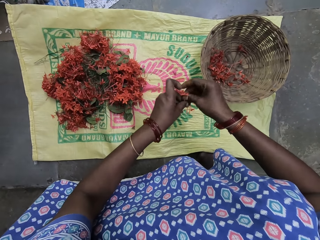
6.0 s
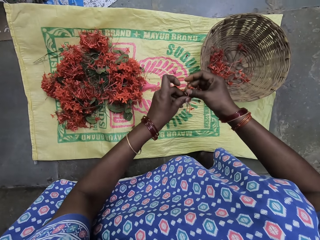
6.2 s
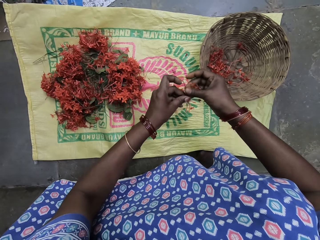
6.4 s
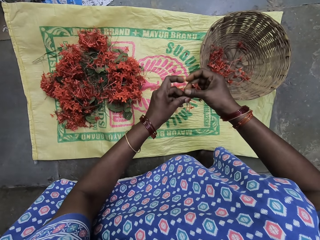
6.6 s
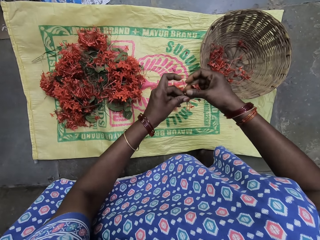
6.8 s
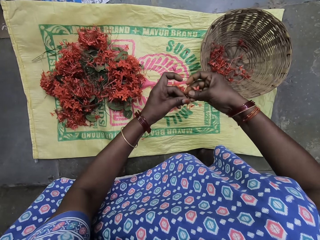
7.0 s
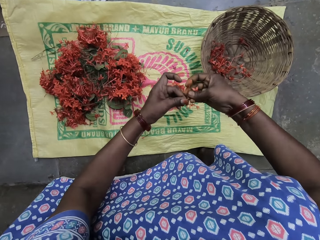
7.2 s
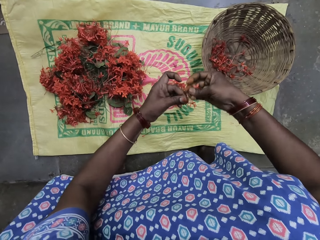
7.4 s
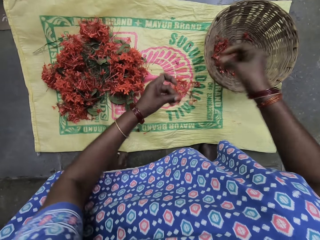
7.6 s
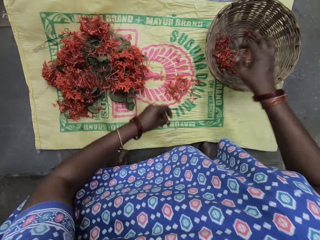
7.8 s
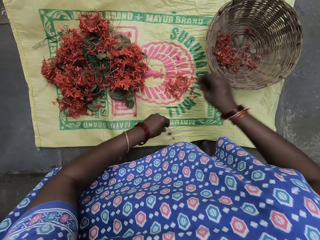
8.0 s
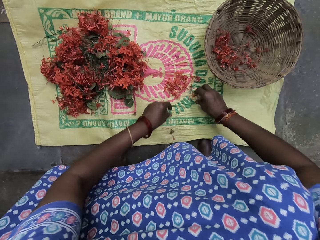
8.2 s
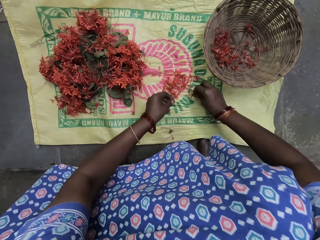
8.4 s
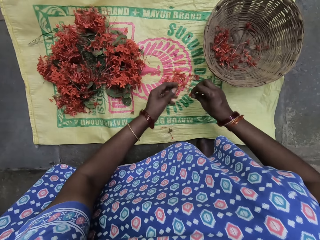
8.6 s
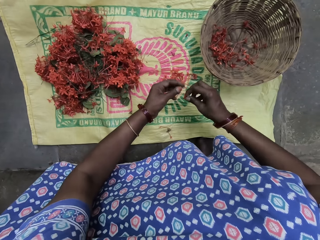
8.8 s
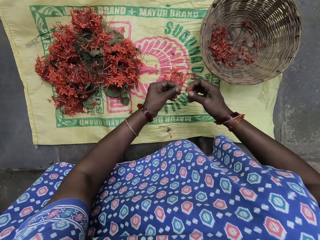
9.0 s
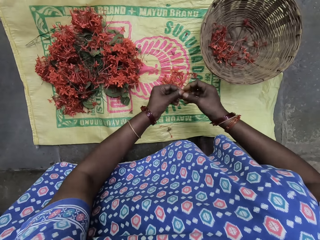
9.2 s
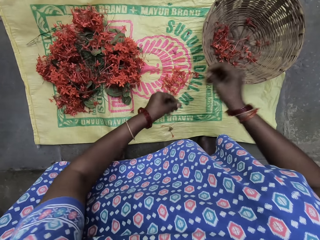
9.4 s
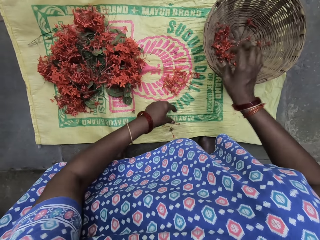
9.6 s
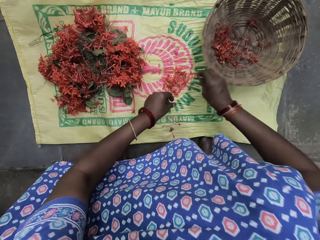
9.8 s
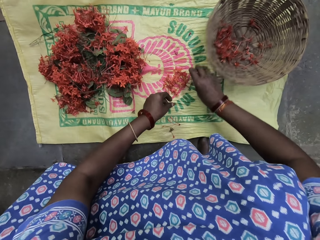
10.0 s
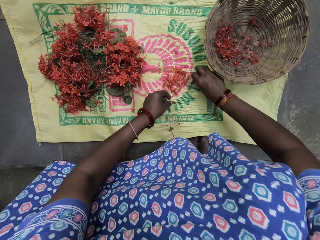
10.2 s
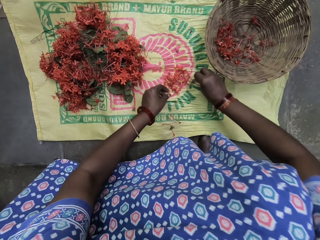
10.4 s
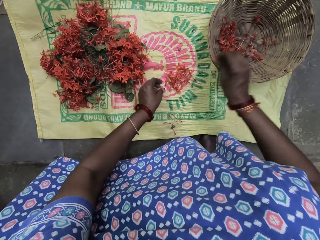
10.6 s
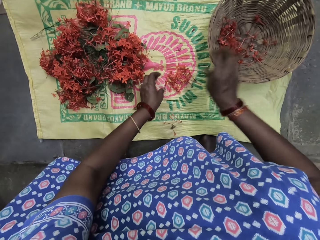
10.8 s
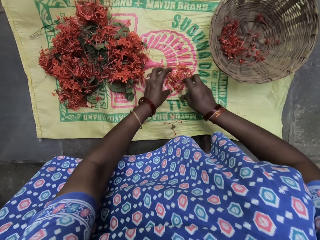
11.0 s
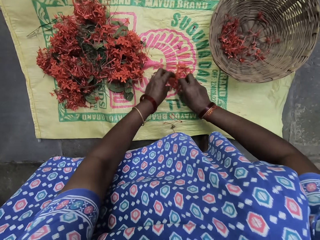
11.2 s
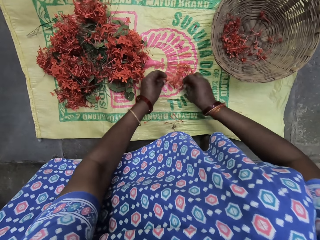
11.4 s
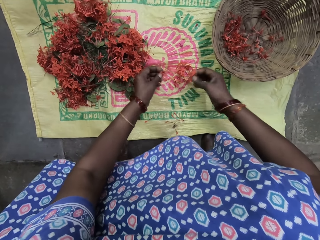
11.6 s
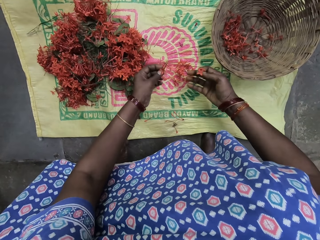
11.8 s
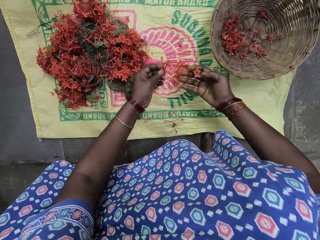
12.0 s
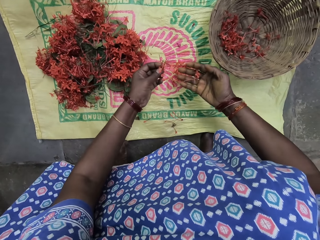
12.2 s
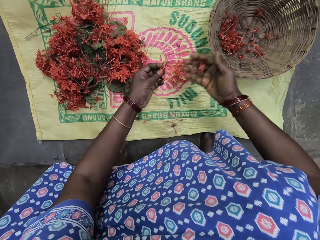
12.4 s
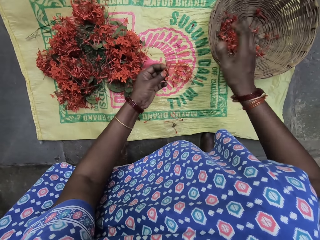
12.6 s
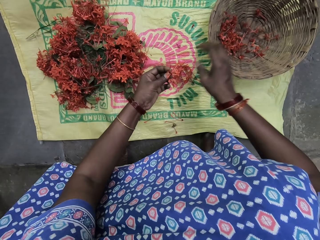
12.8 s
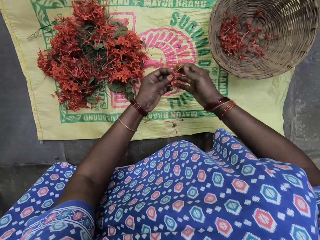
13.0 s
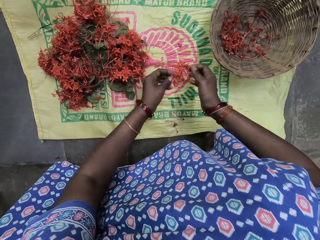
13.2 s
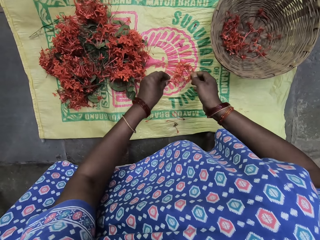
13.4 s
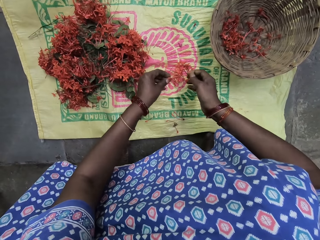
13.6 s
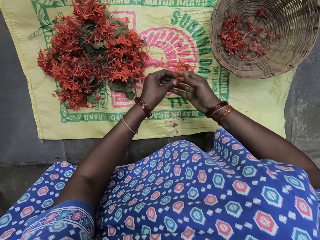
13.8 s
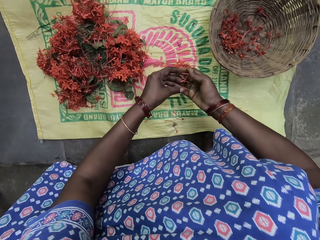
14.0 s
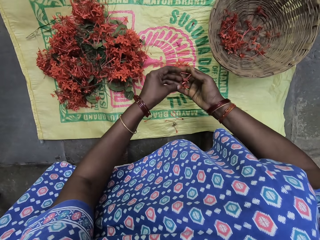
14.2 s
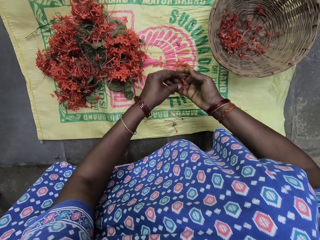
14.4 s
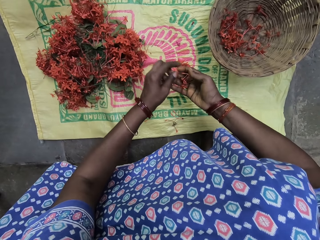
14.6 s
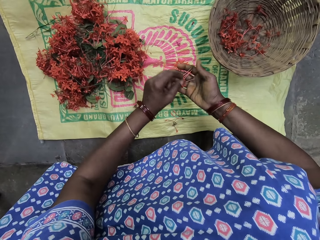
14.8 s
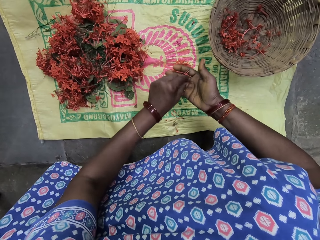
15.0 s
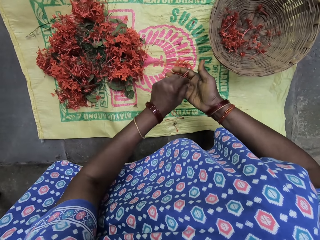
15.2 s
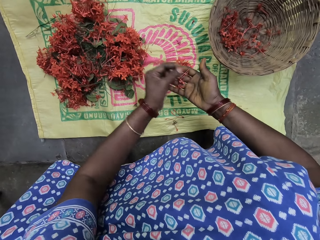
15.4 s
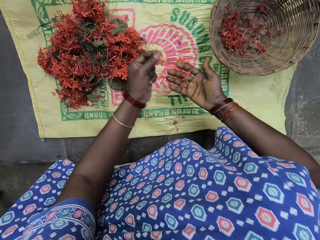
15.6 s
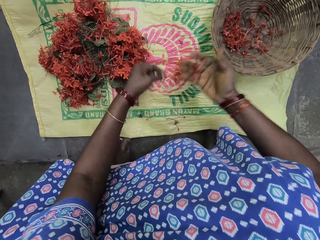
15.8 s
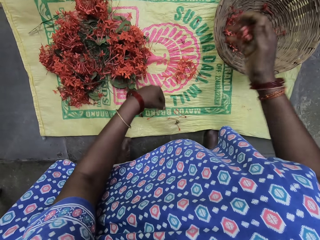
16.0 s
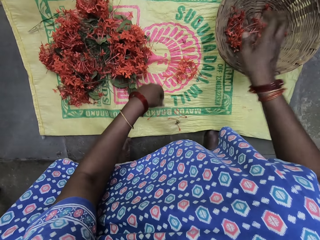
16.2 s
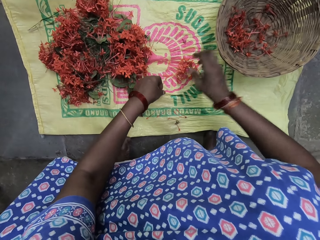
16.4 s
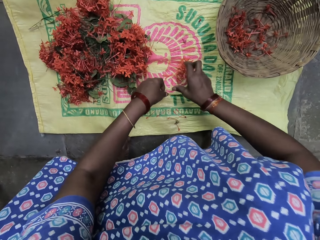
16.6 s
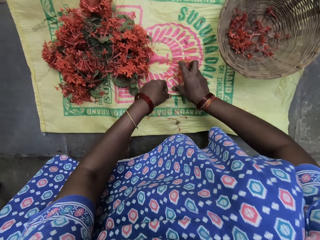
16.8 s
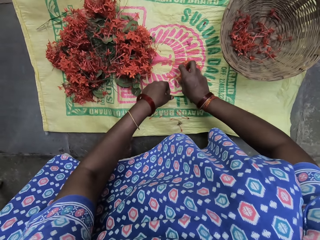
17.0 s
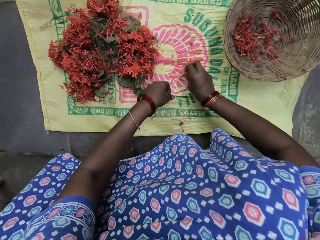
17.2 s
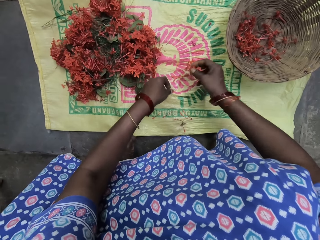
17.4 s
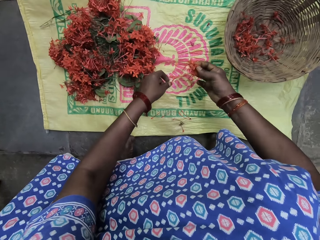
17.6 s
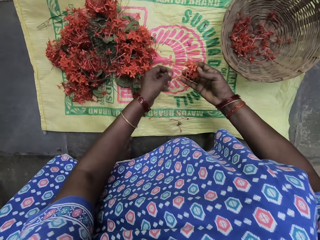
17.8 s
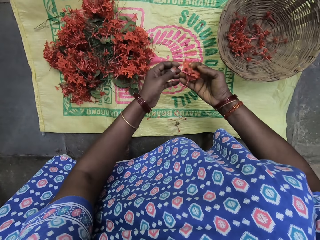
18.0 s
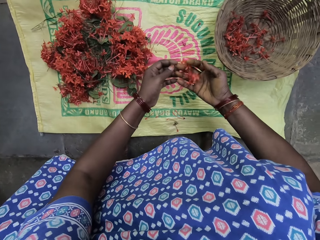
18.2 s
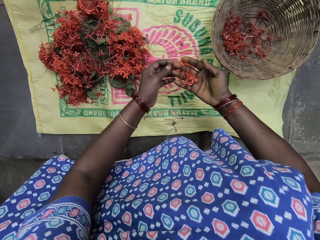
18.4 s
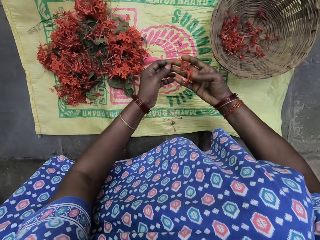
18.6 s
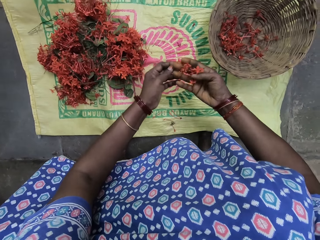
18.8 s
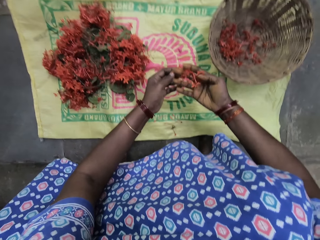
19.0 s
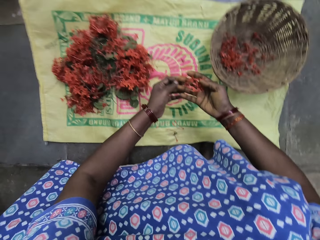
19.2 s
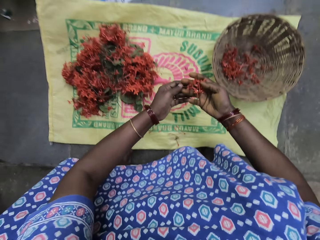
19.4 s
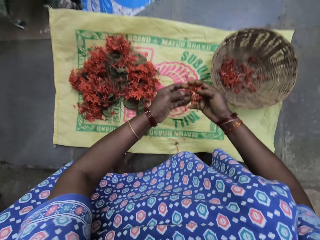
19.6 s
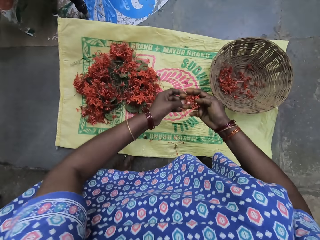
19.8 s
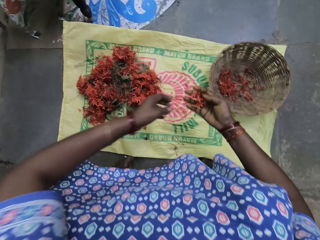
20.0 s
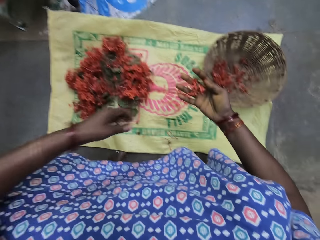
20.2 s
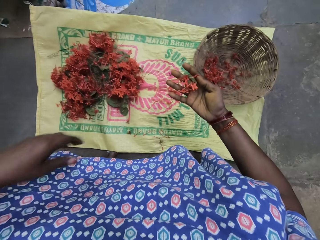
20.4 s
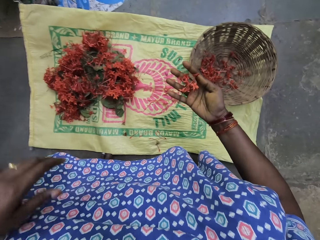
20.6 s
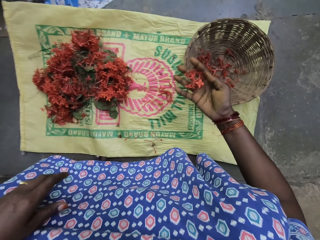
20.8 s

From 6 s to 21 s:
The camera wearer plucks the flower petals. They drop a stem. They put the flower petals in the basket. They pick the stem. They remove the leaves from the stem. They drop the leaves in the basket. They pick the leaves. They drop the leaves in the basket. They pick the leaves. They drop the leaves in the basket. They check the leaves. They drop the leaves in the basket. They pick the leaves. They check the leaves.

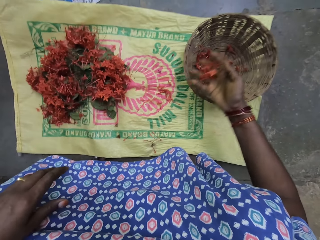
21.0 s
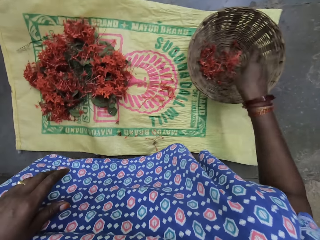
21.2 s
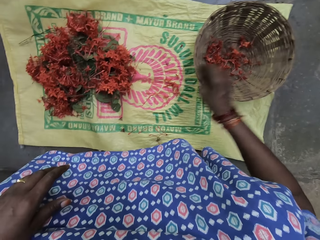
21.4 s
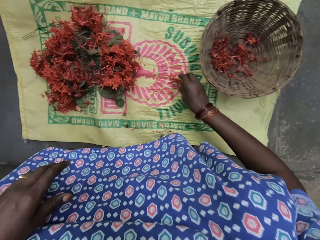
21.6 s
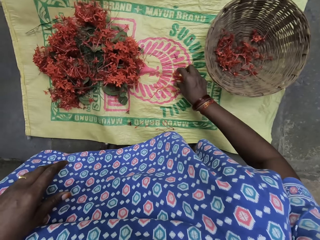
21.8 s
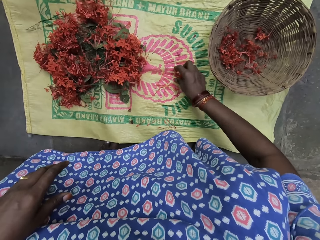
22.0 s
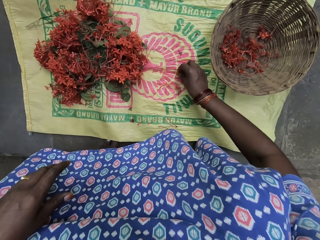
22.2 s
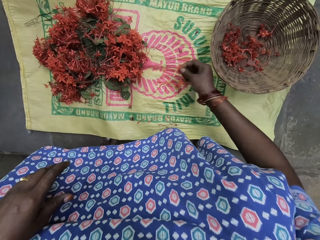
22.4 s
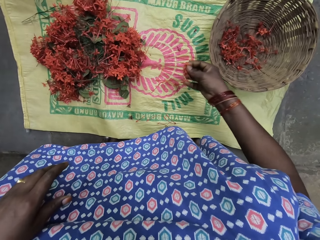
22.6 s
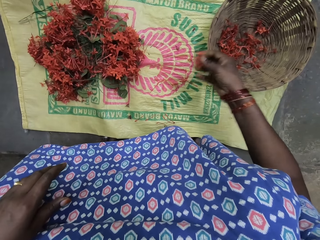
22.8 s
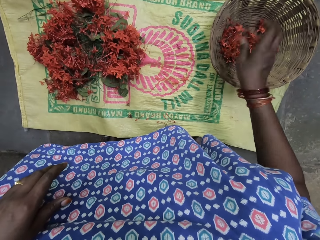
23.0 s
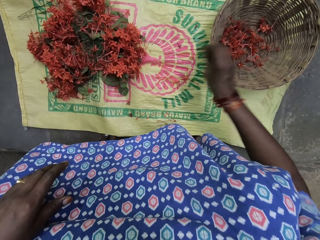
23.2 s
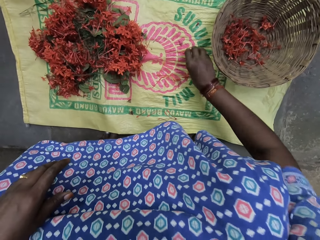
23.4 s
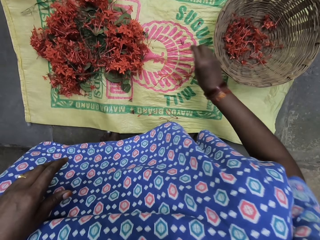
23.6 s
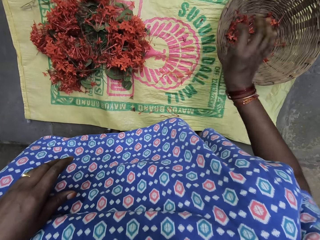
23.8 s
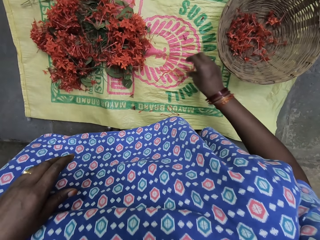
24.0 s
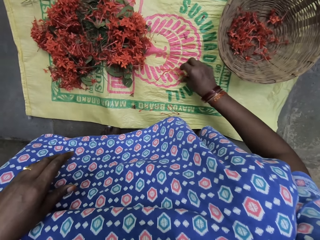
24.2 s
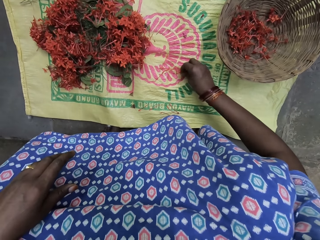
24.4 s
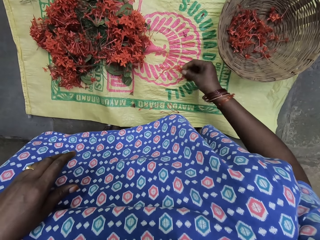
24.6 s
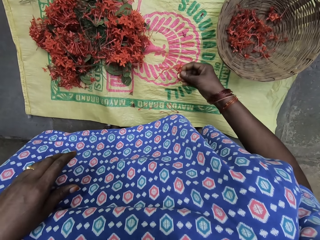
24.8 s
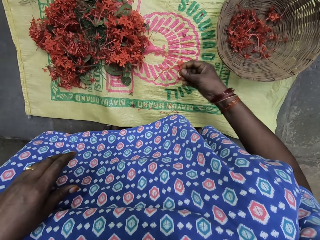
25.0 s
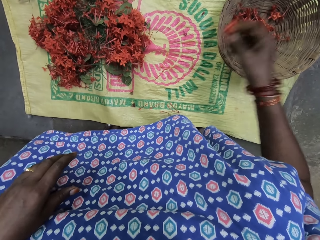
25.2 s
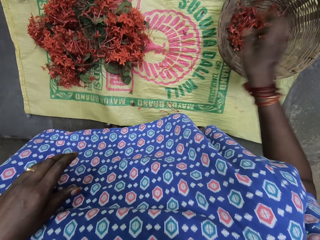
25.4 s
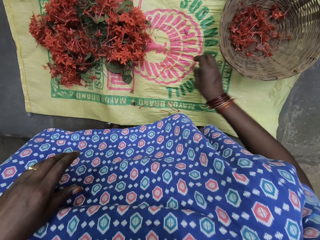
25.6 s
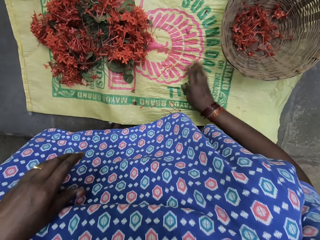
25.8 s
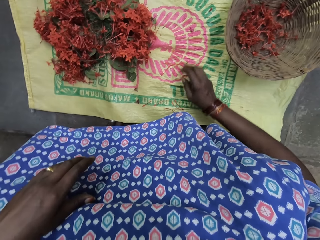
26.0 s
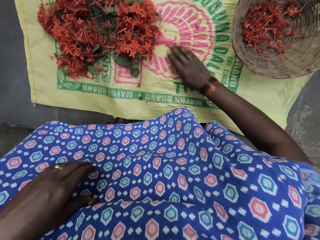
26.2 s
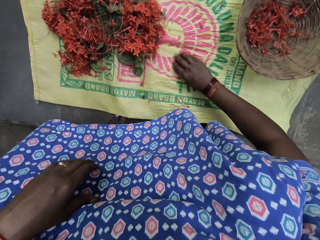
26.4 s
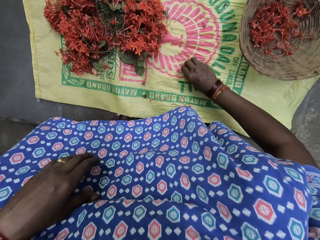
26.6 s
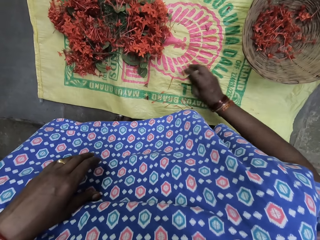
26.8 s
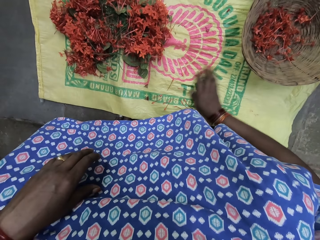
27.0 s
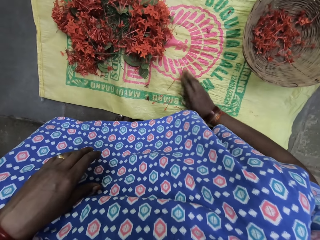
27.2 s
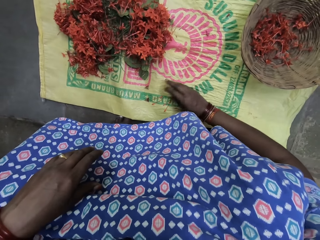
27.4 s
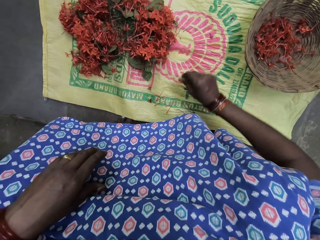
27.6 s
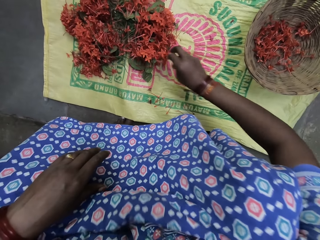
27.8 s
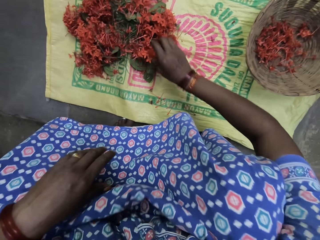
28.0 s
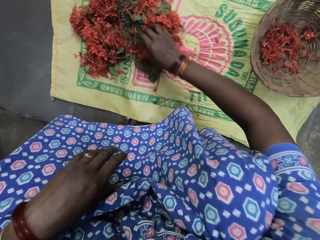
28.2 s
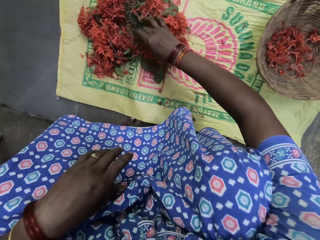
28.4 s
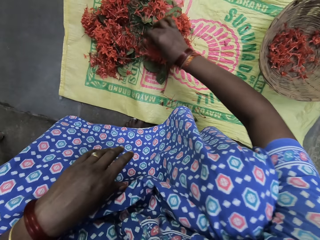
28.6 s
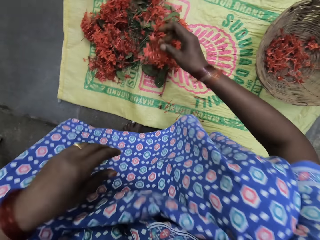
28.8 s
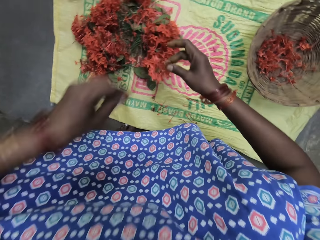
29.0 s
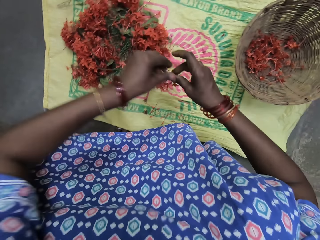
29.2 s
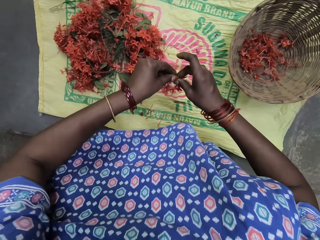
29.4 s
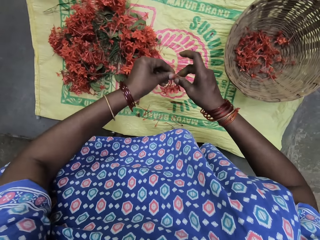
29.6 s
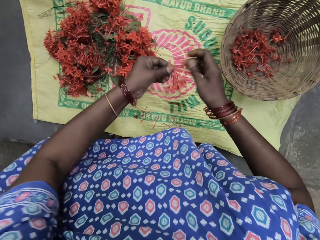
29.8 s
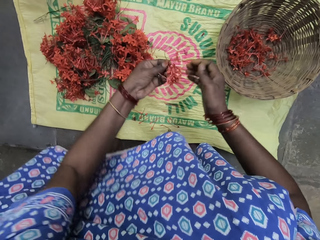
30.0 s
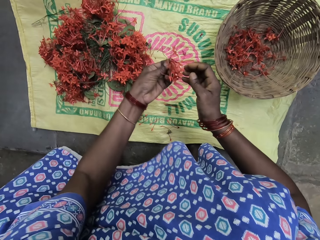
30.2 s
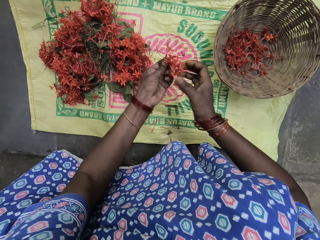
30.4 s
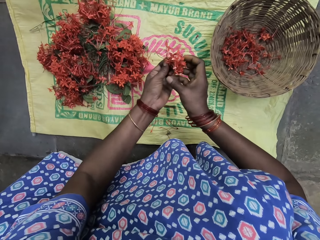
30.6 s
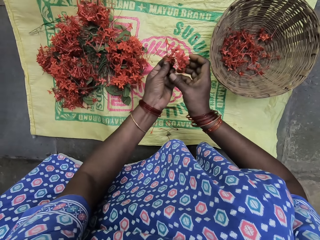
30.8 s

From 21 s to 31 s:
The camera wearer drops the leaves in a basket. They pick the leaves. They drop the leaves in the basket. They pick the leaves. They check the leaves. They drop the leaves in the basket. They move the stems on the sack. They take the flower stalk. They remove the leaves.
